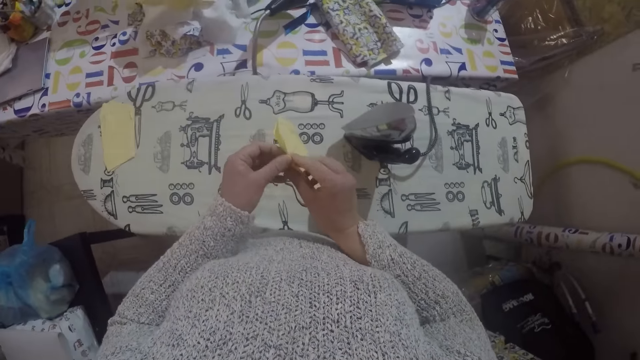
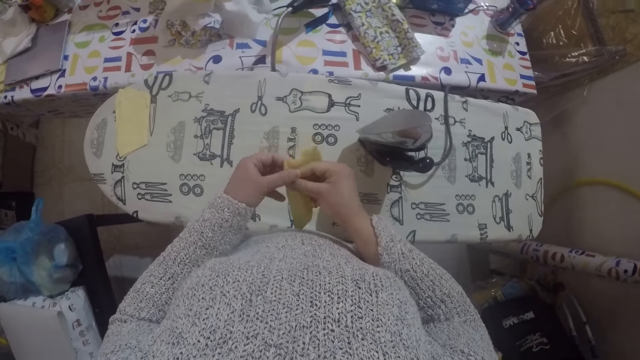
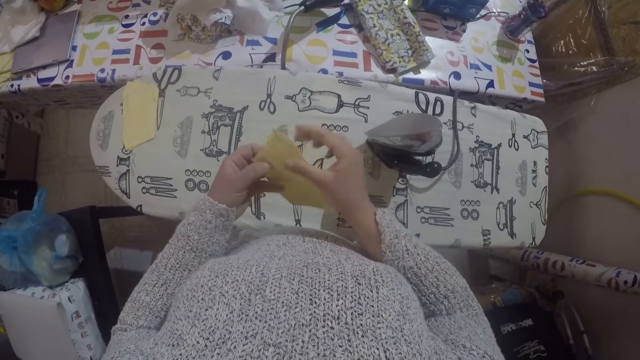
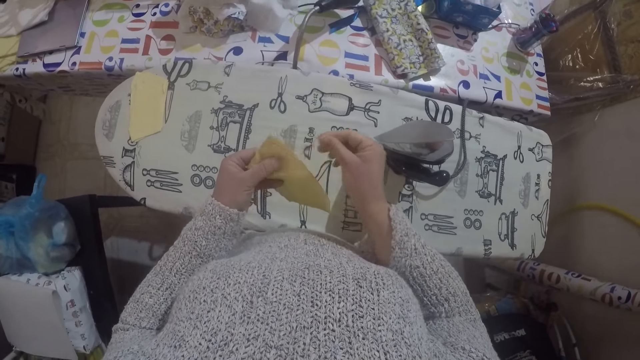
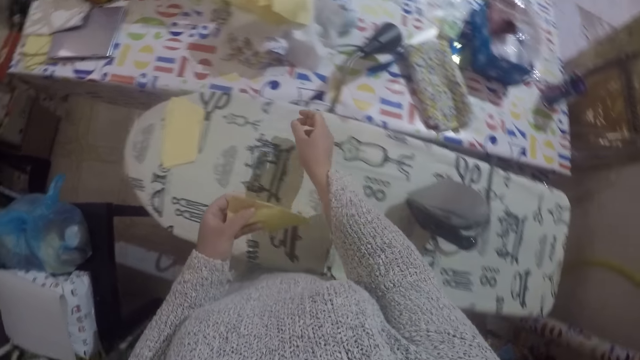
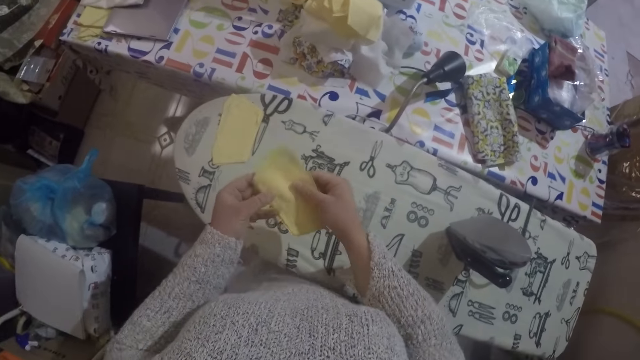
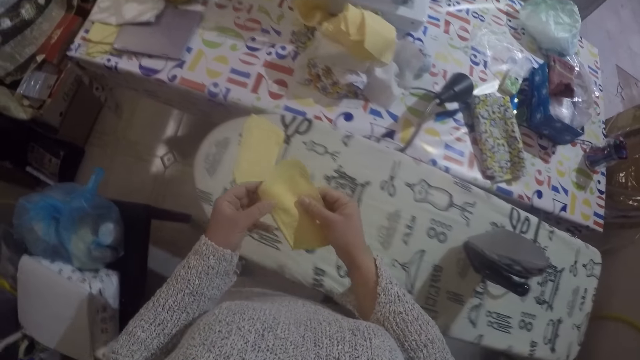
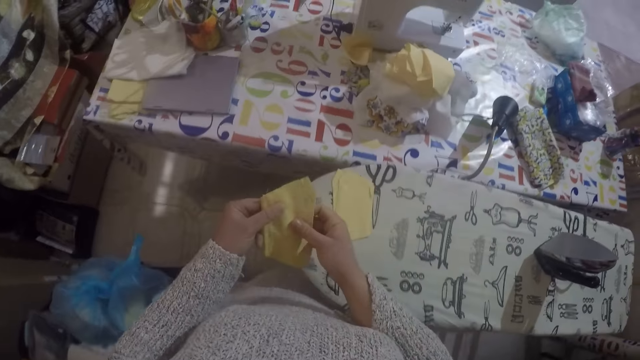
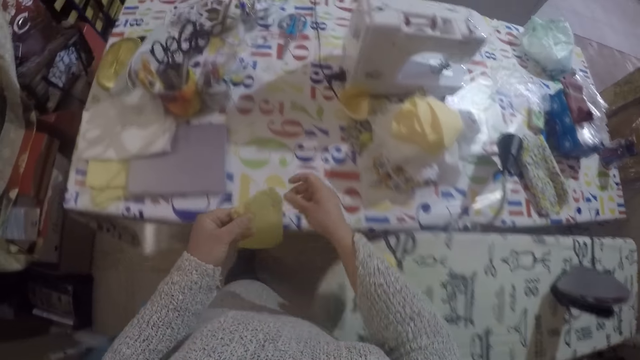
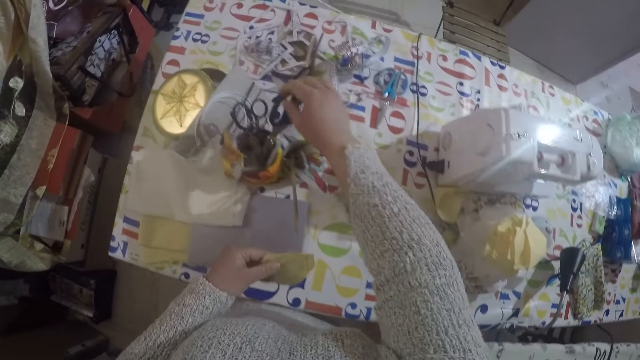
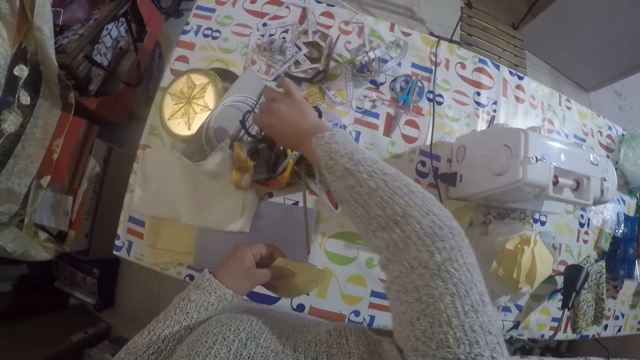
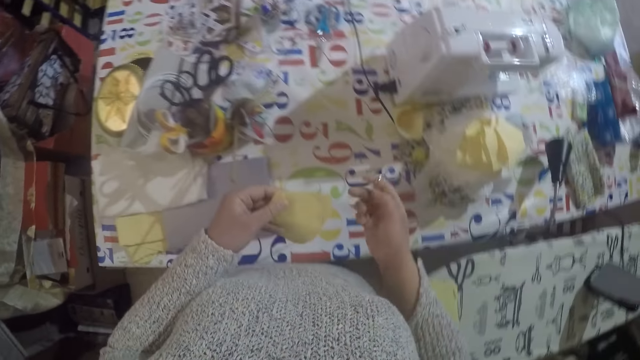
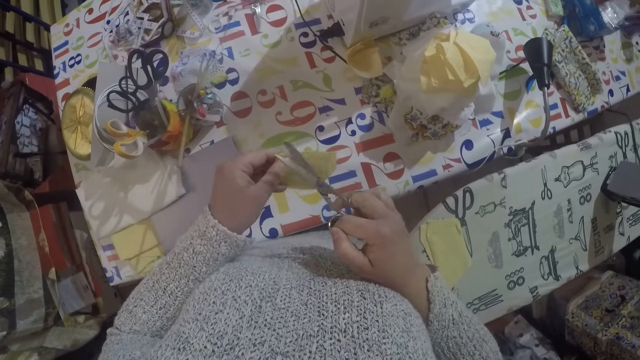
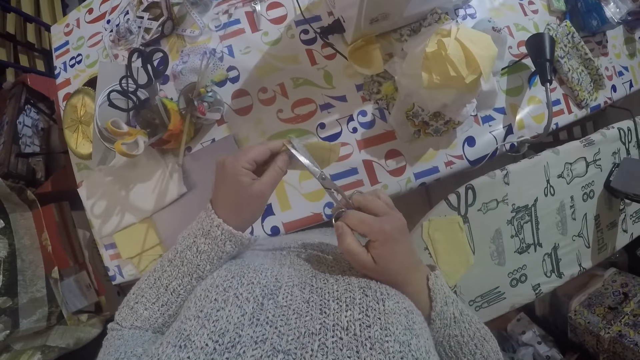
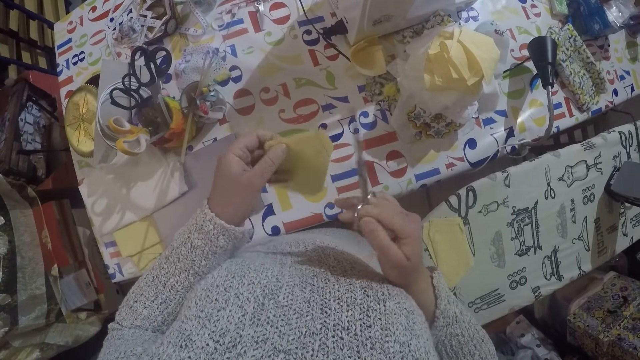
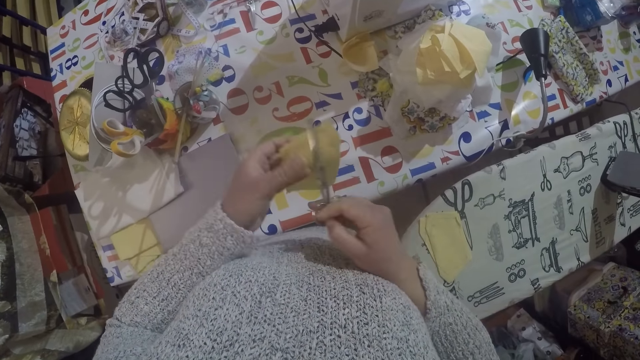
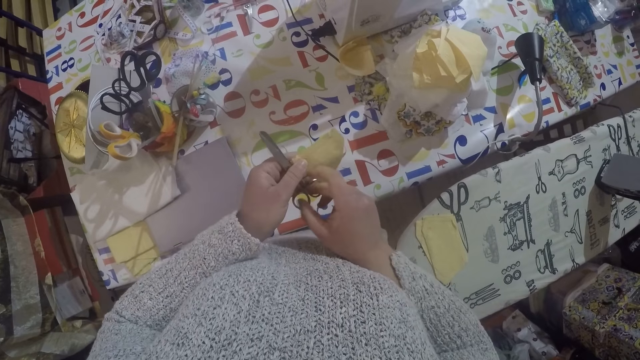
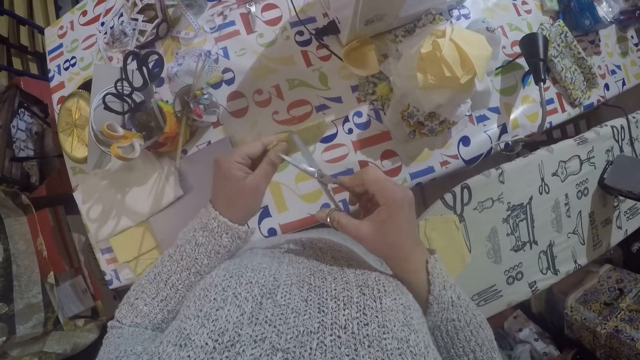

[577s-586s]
The camera wearer unfolds the material. They pull fabrics from the cloth. They walk towards the table. They pick up a pair of scissors from a container. They cut off pieces of fabric from the cloth with the scissors.

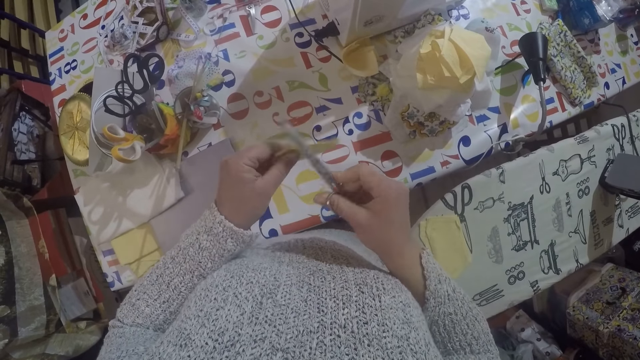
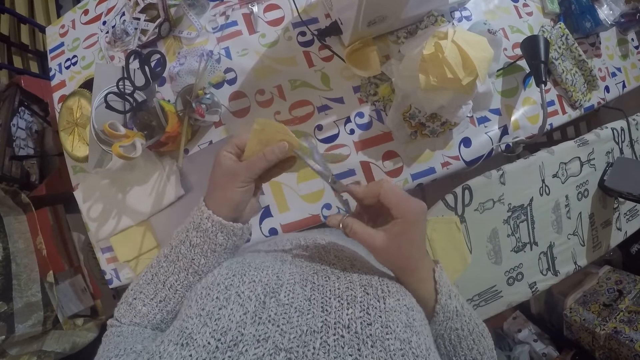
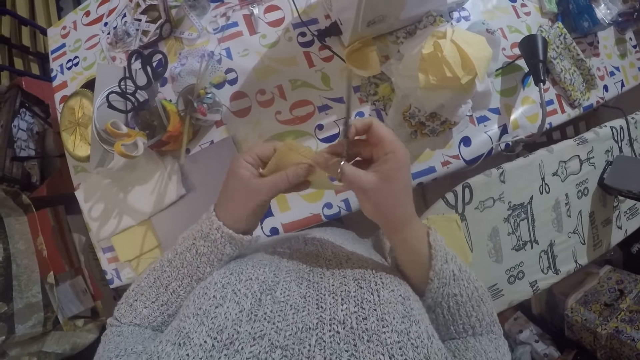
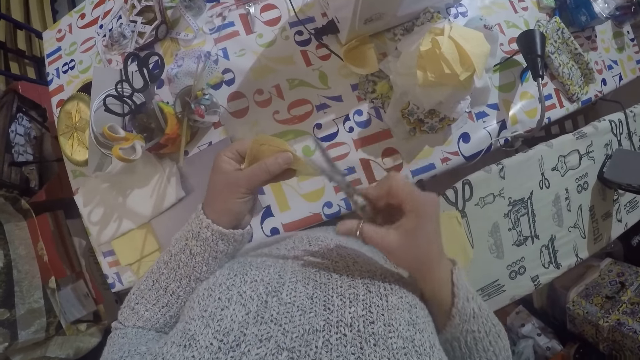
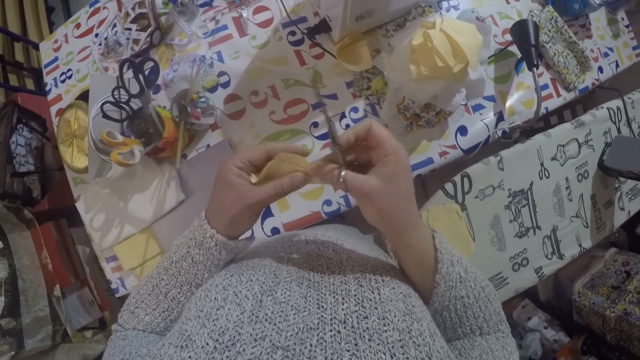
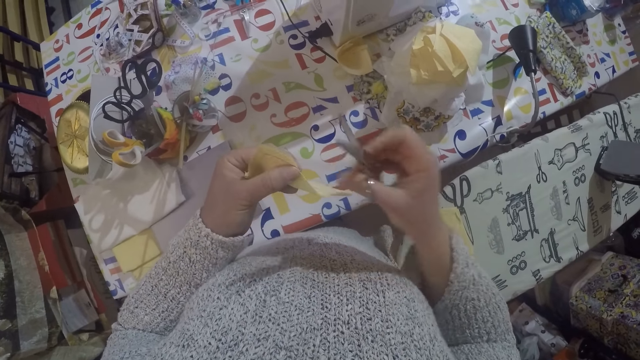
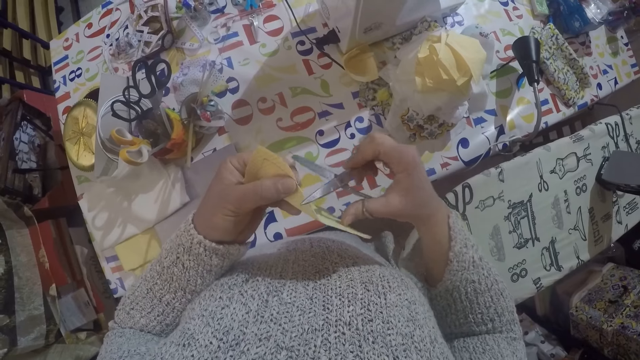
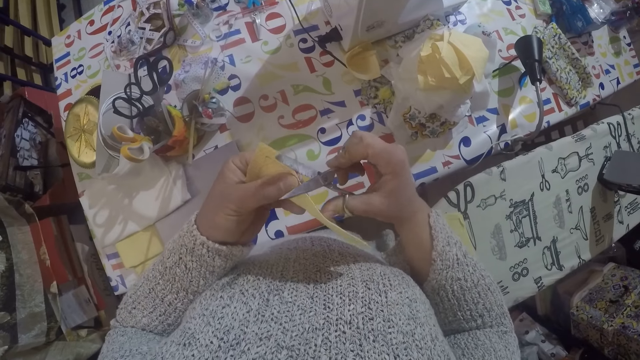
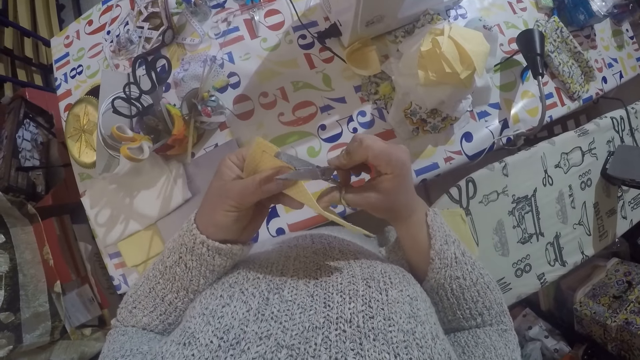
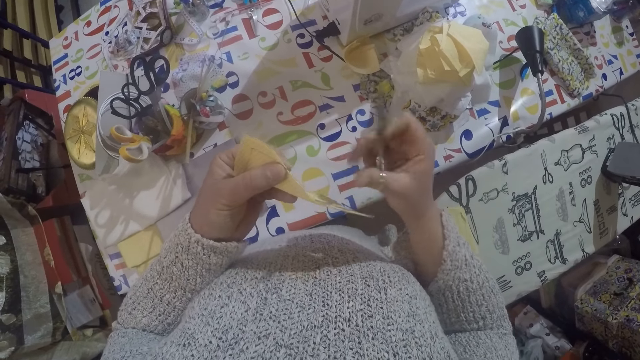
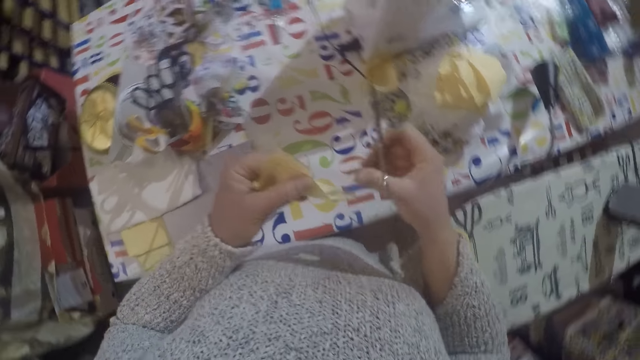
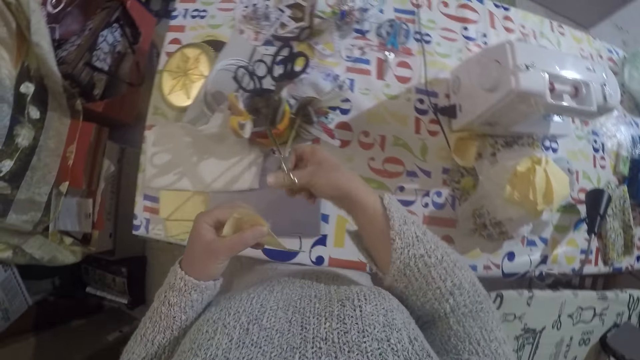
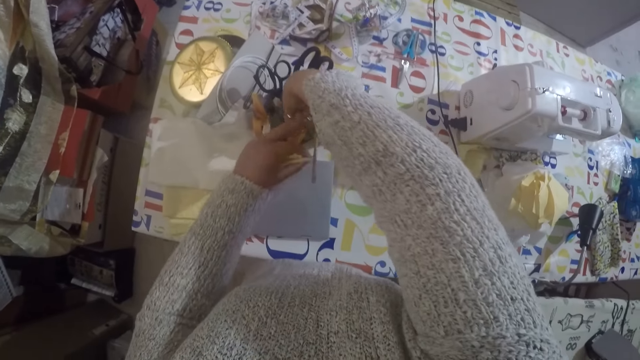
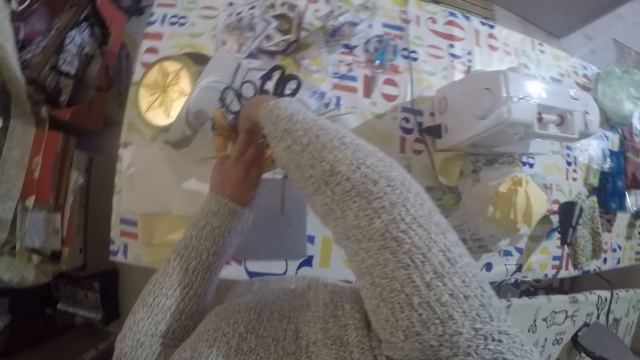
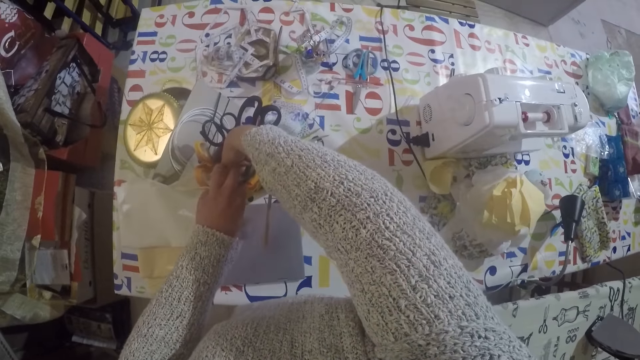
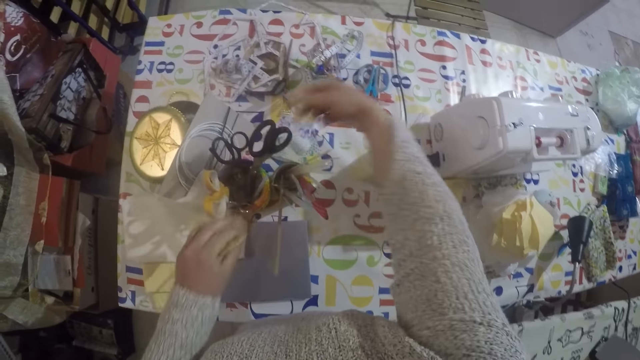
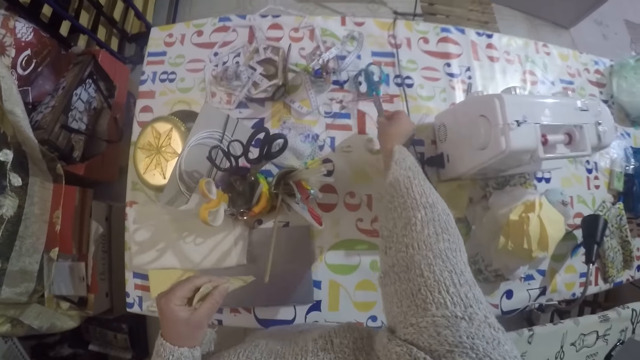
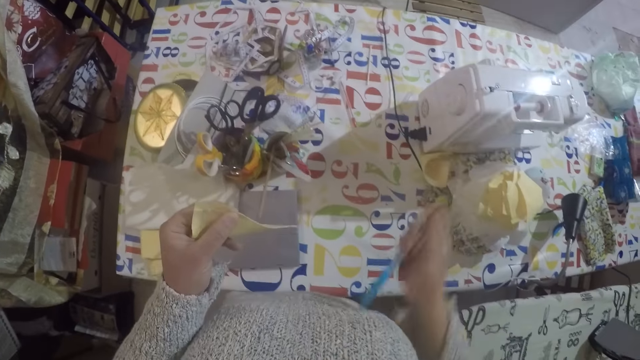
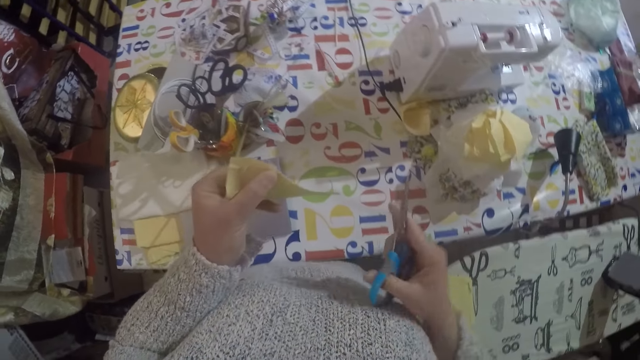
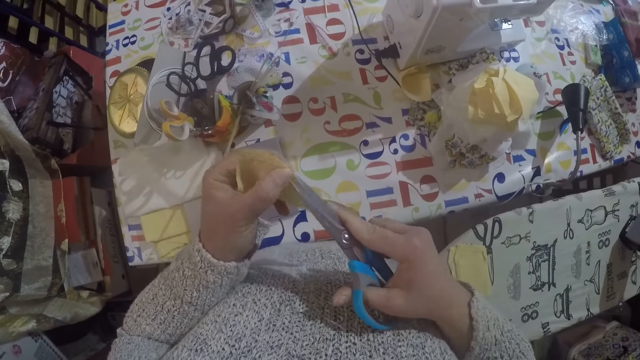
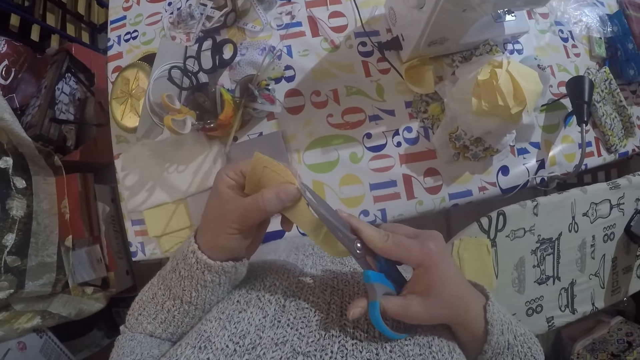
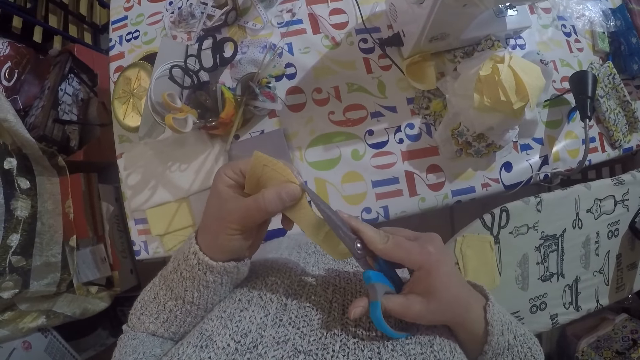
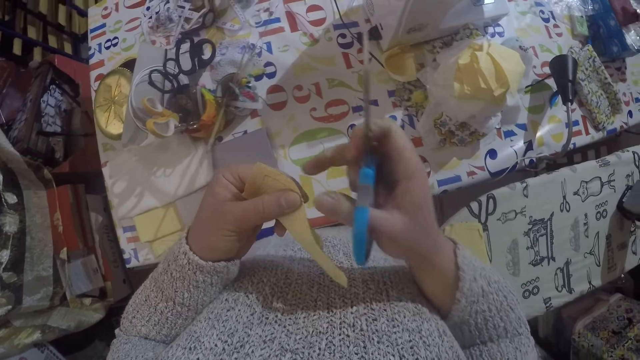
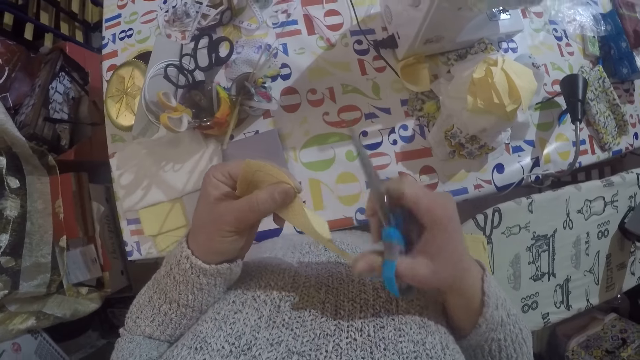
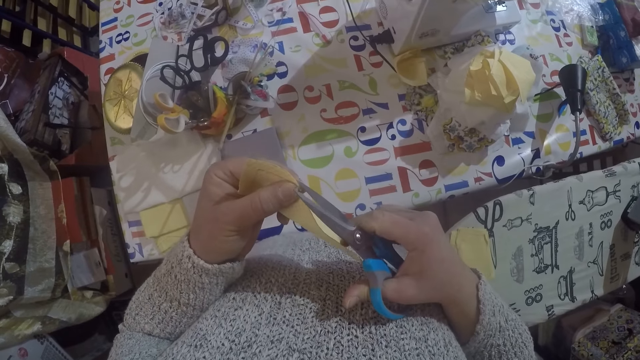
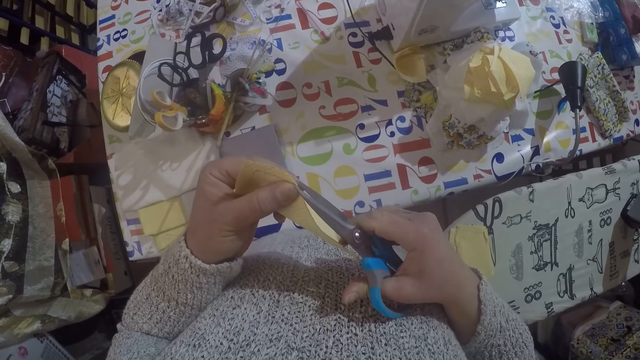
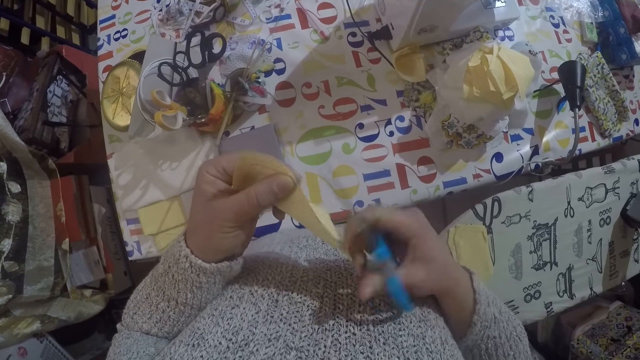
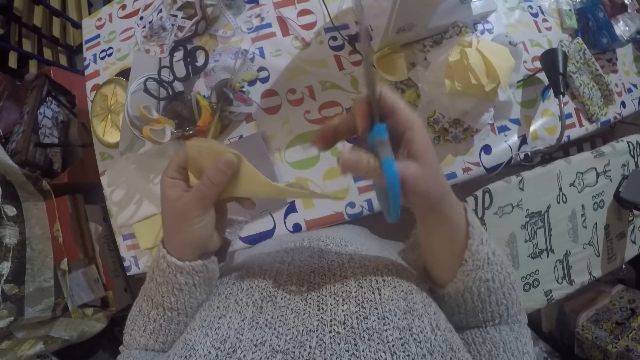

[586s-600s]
The camera wearer pulls on the thread with her hand. She cuts the thread with the scissors. She puts the scissors into the container. She picks up the scissors from the table. She cuts off pieces of fabric from the cloth with the scissors. She cuts the thread with the scissors. She pulls on the thread with her hand. She cuts the thread with the scissors. She pulls on the thread with her hand.
